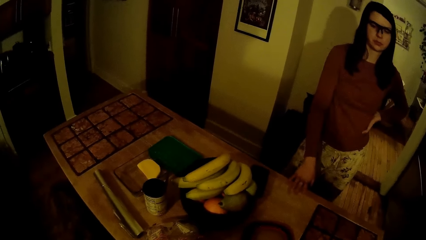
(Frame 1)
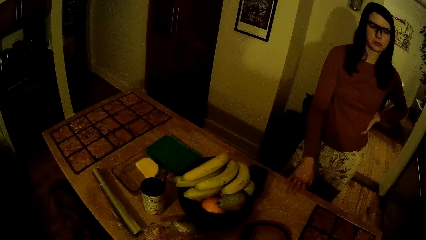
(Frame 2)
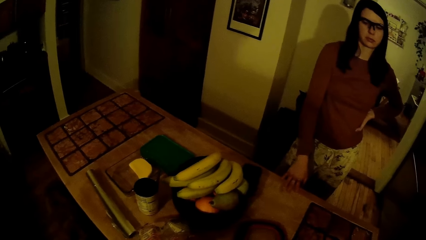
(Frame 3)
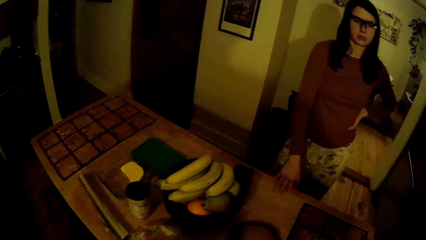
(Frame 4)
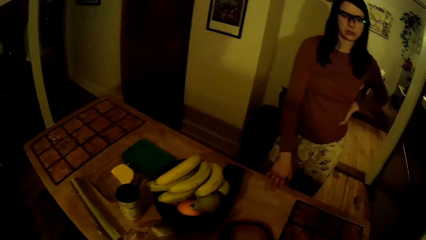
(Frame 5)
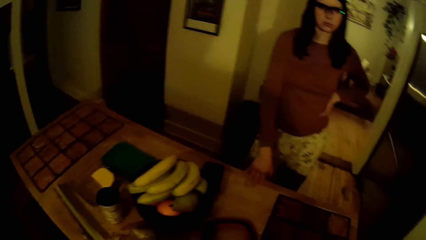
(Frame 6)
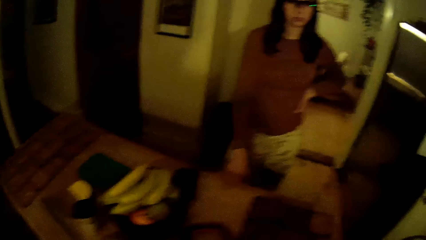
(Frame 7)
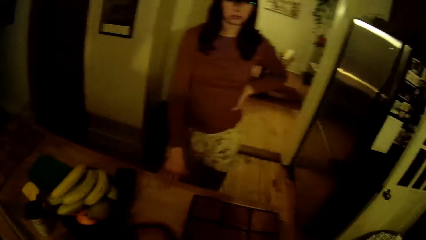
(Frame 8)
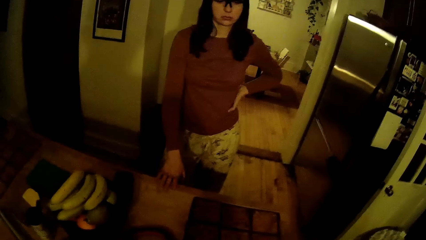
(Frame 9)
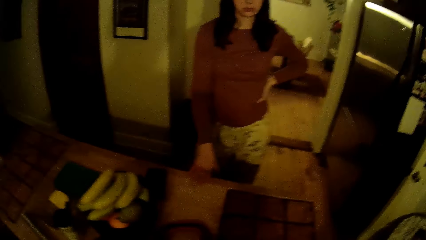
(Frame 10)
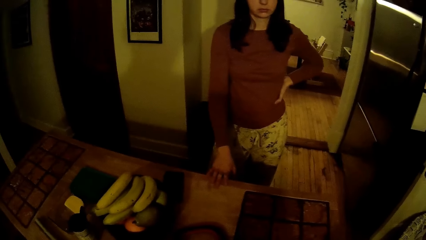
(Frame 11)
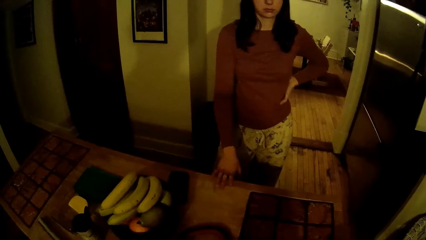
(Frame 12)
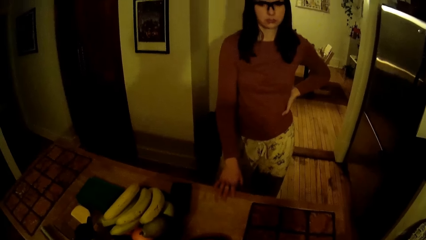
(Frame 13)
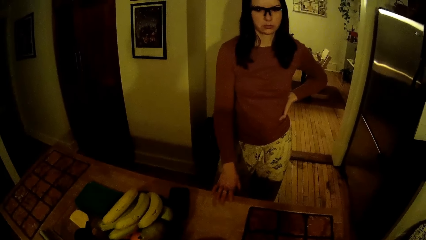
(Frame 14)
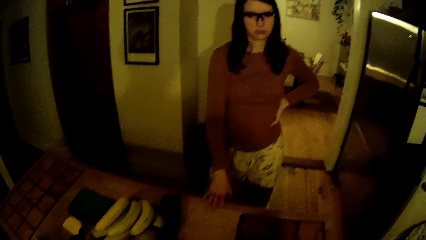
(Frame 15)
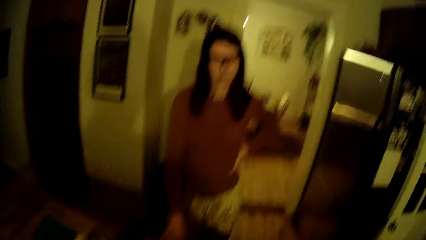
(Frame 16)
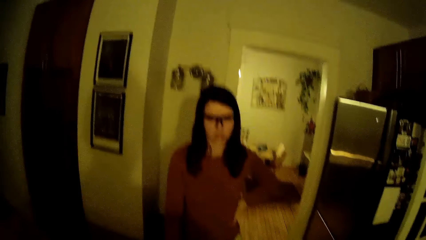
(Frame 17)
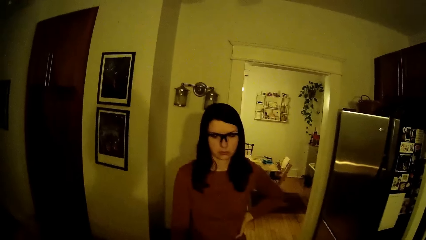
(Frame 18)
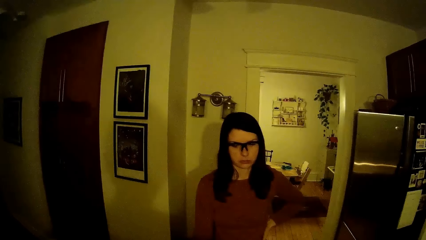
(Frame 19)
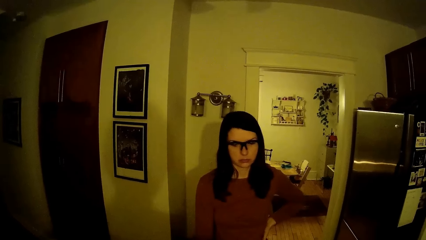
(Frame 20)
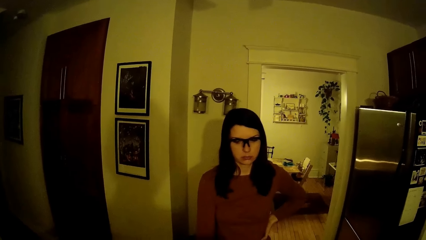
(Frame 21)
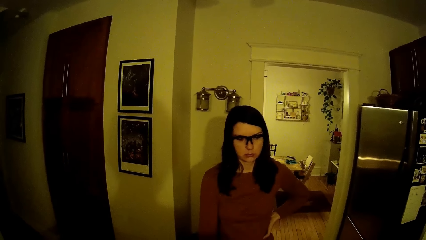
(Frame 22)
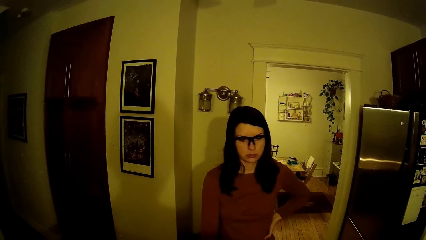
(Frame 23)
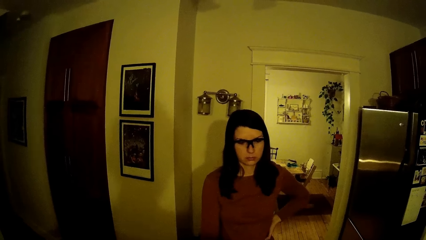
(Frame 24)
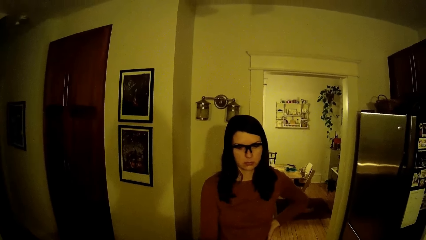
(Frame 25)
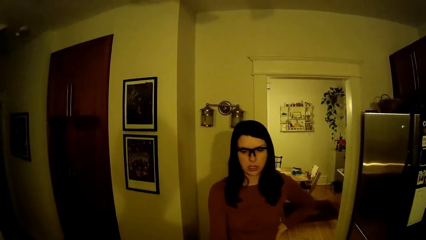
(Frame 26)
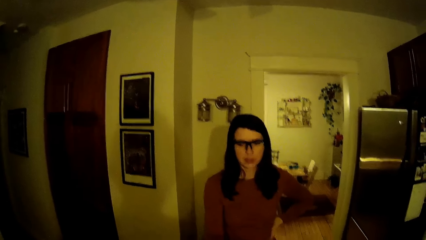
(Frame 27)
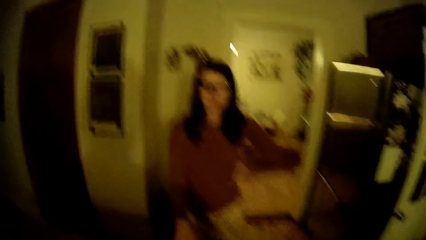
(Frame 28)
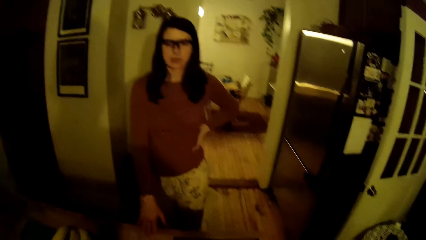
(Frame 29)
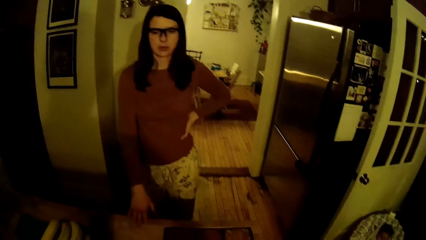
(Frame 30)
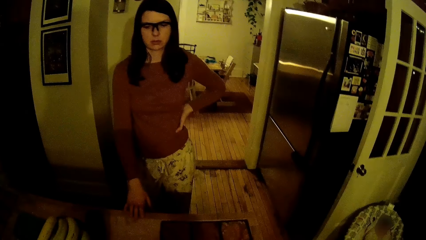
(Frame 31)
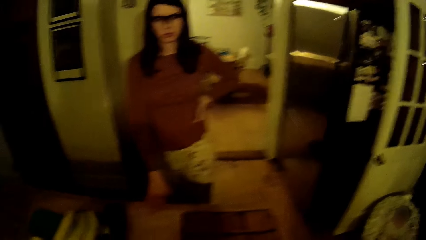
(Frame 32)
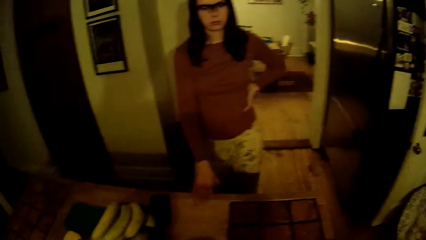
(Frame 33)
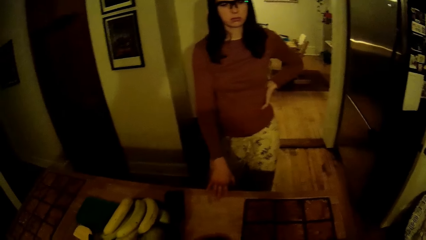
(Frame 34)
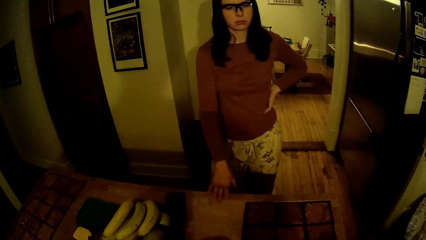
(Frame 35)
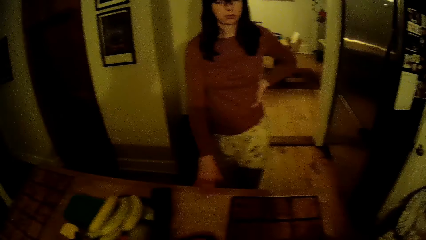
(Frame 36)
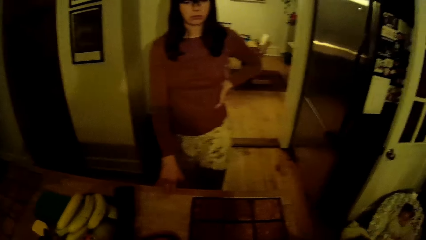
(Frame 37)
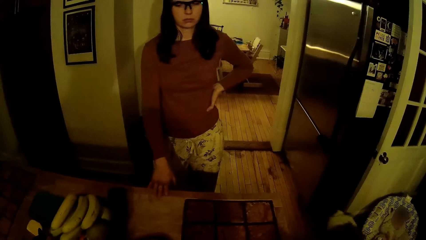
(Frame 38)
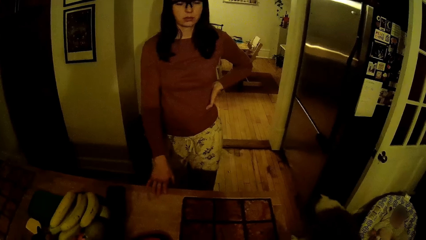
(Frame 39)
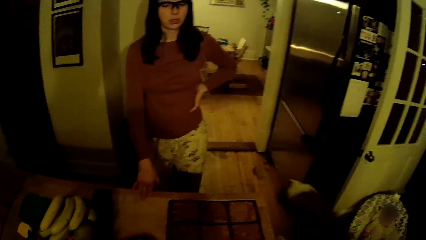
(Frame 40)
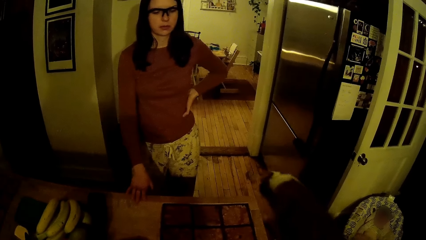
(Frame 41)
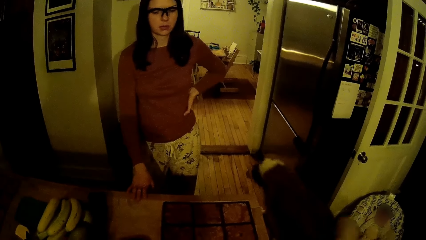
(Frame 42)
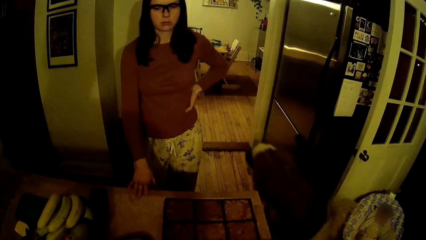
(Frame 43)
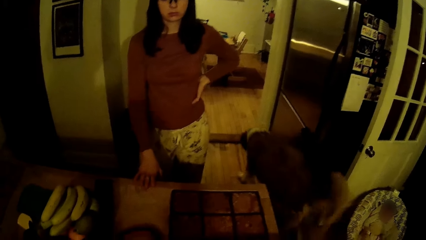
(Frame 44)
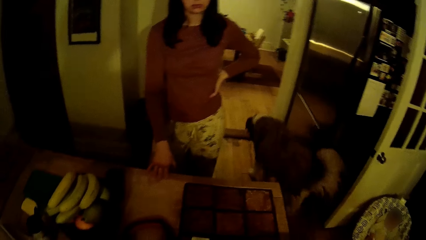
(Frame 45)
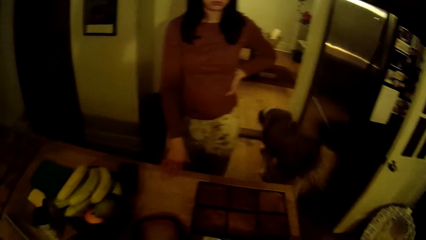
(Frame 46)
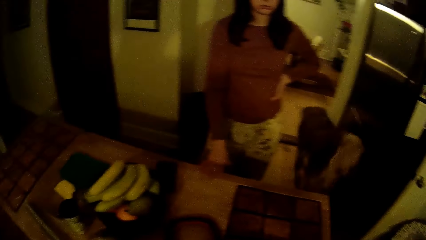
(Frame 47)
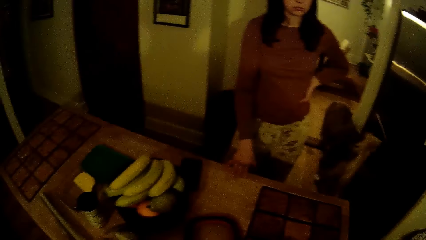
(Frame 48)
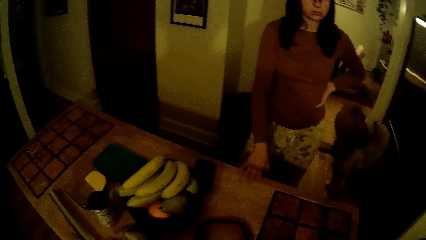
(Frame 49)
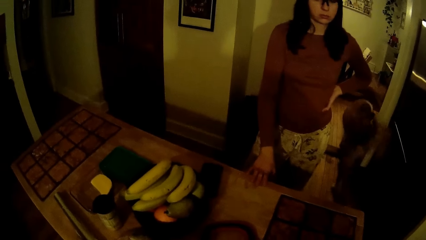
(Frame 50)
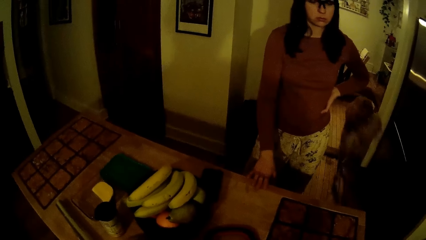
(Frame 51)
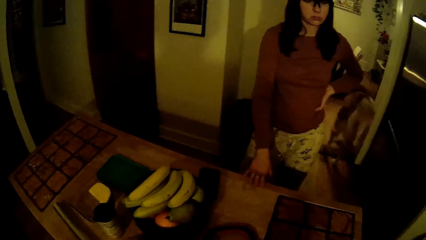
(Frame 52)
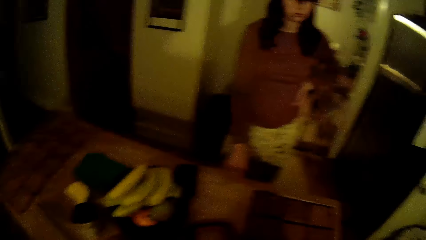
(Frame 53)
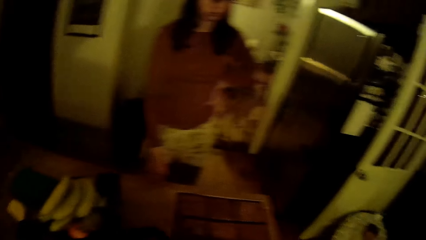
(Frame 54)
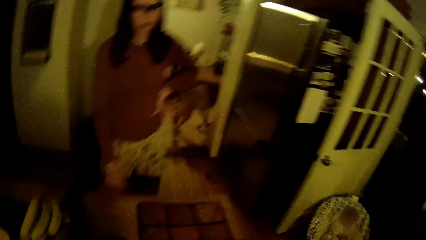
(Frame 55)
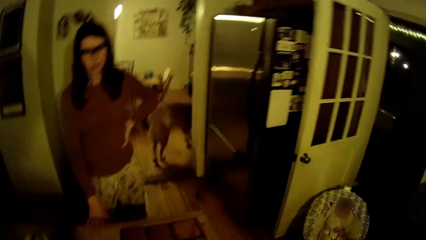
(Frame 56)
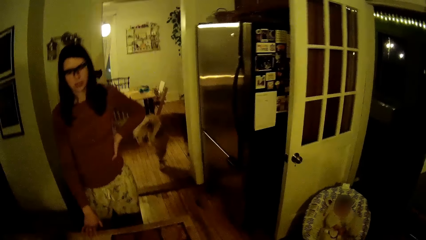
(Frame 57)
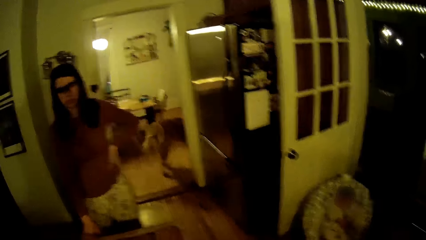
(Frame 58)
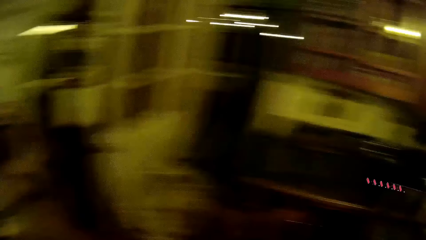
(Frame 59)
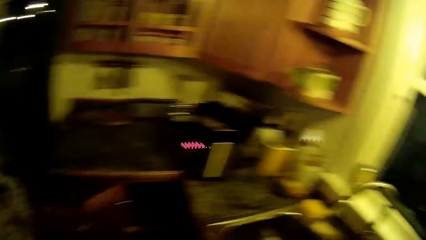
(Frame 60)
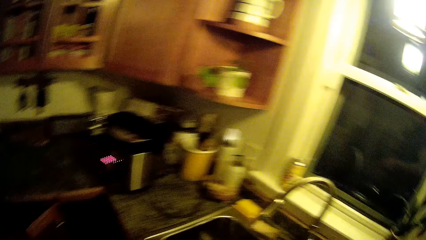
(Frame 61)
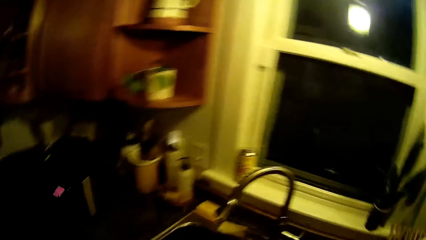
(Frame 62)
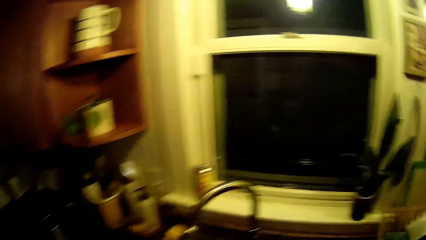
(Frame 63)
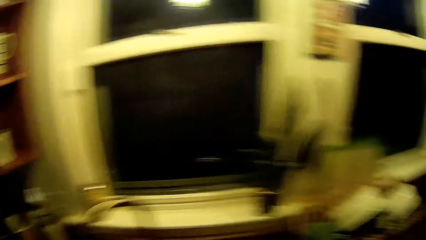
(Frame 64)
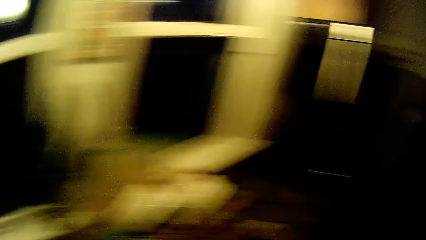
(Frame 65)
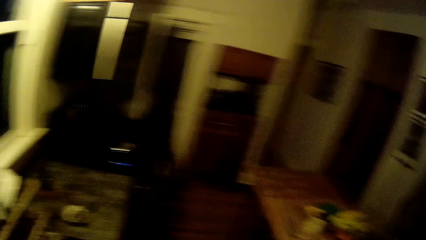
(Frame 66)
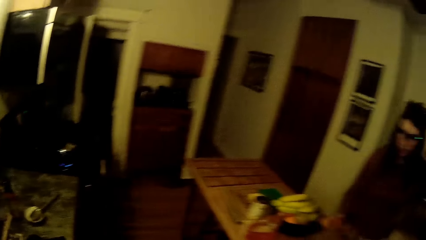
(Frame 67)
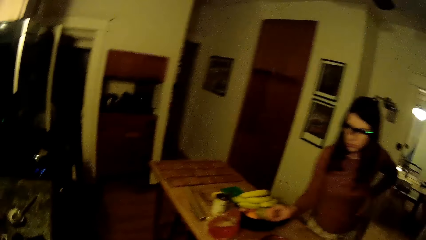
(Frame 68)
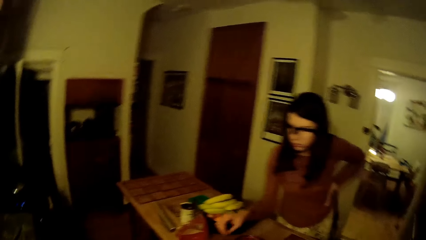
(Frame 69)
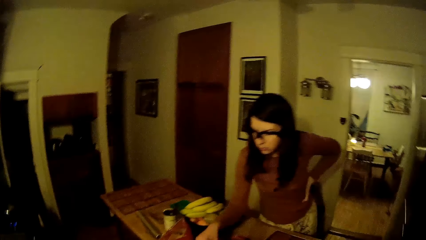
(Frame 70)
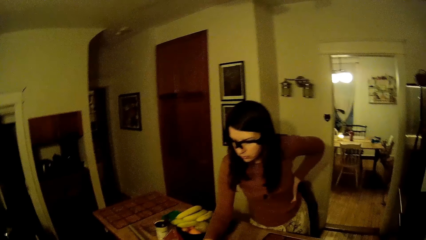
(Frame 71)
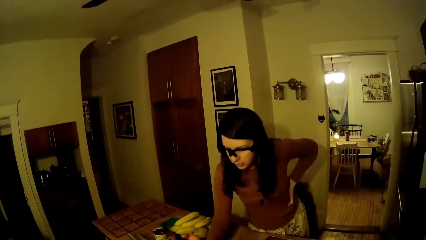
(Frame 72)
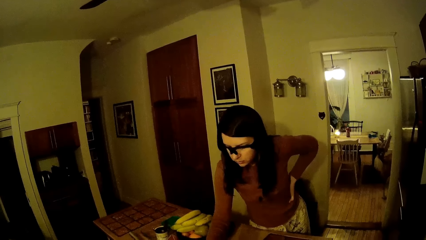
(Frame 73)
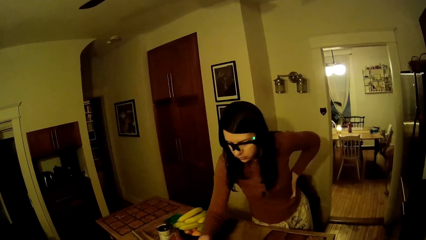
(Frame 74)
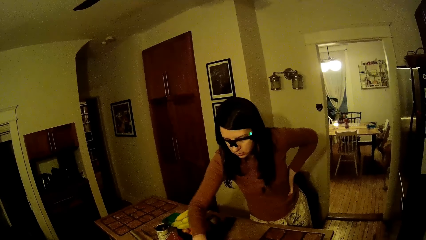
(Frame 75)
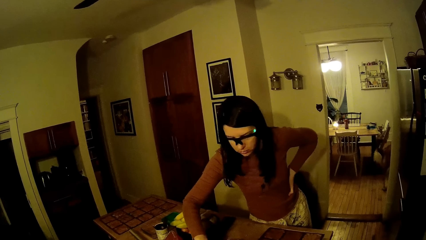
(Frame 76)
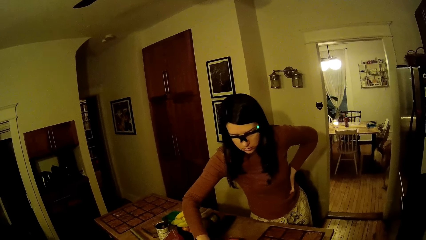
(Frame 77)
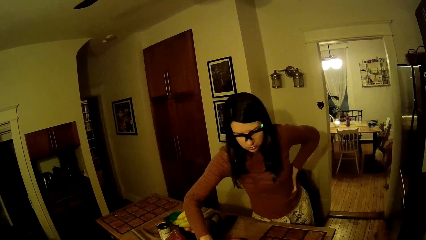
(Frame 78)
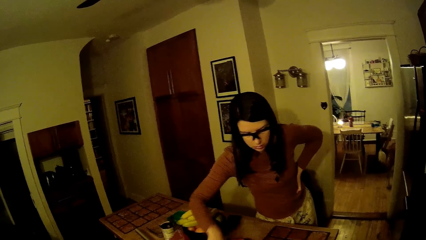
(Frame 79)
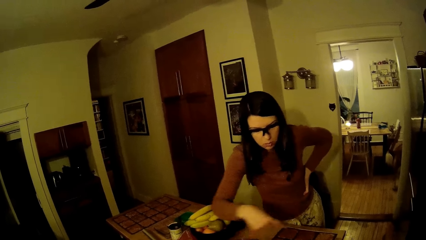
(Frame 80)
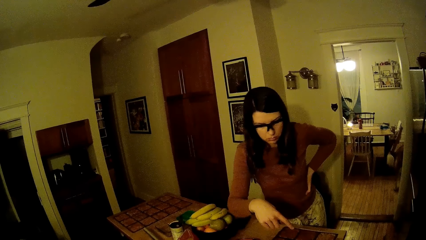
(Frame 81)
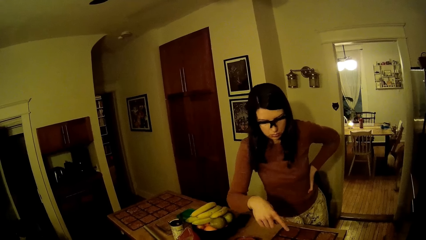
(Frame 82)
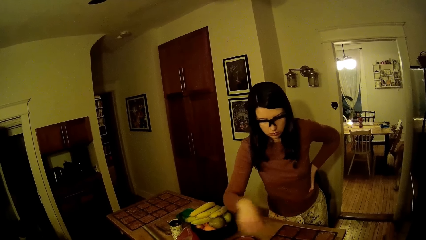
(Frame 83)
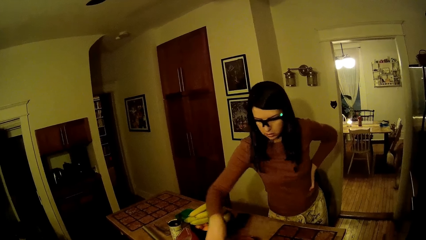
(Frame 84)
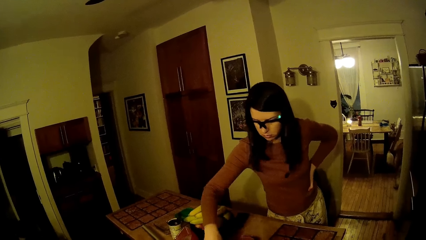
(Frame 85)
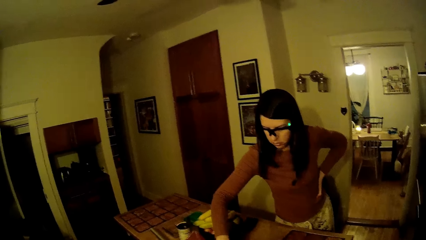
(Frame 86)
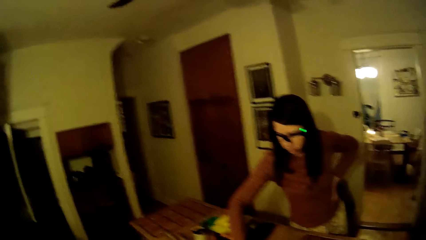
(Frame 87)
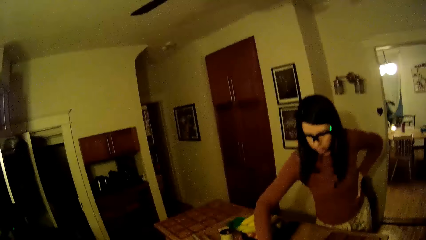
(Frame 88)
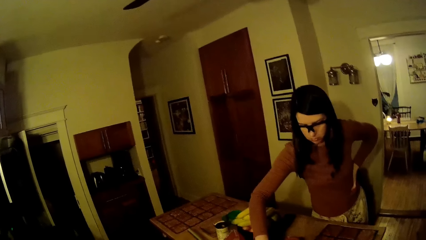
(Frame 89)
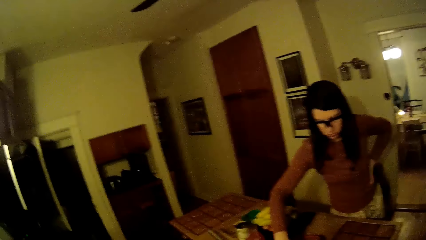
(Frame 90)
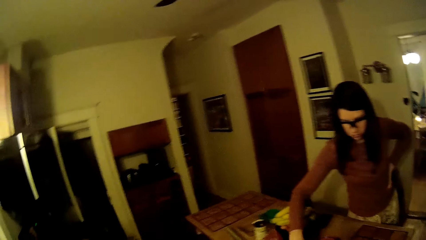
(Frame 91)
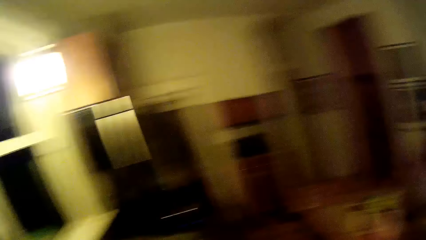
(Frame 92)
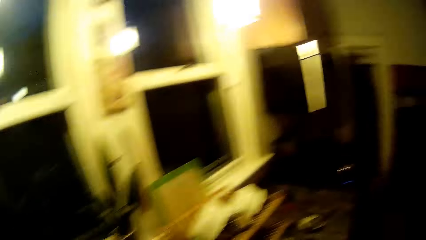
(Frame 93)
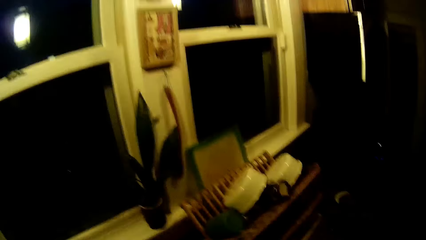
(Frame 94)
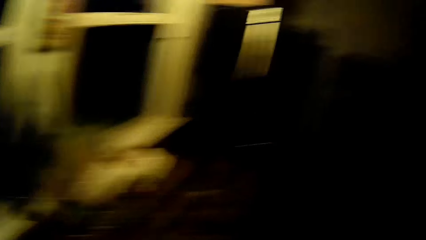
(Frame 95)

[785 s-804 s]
The camera wearer looks at the table. They look at the woman. They look at the table. The dog walks out of the kitchen in another room. The camera wearer looks around a room. The woman moves a hand and points a finger.
